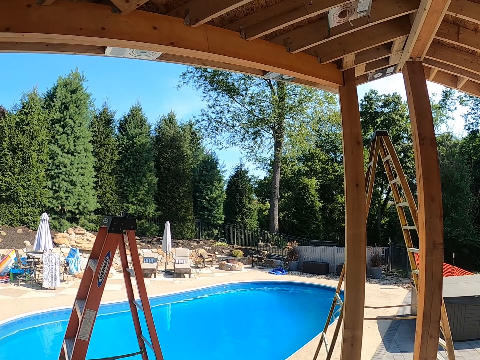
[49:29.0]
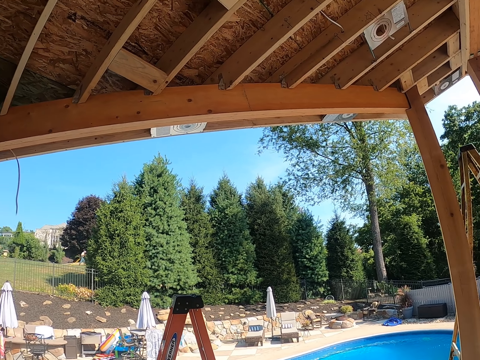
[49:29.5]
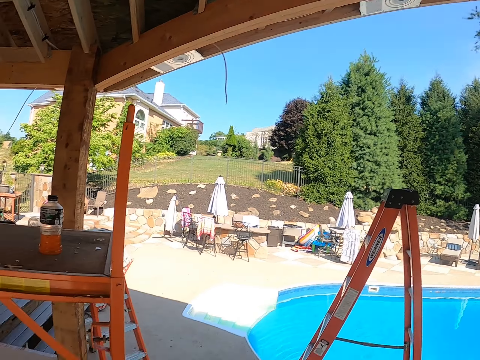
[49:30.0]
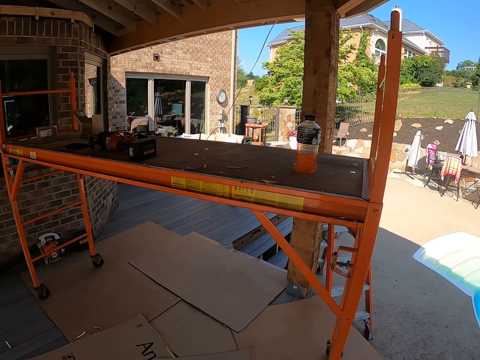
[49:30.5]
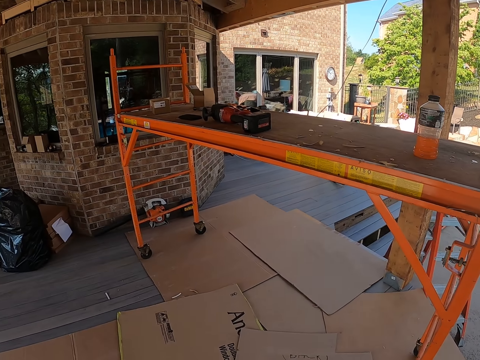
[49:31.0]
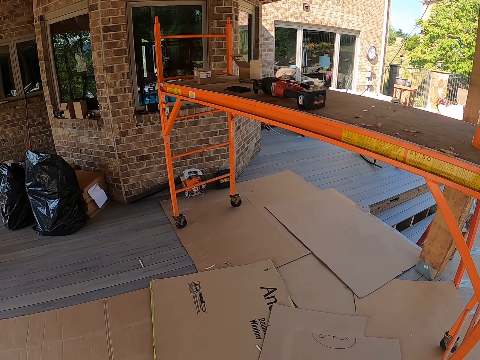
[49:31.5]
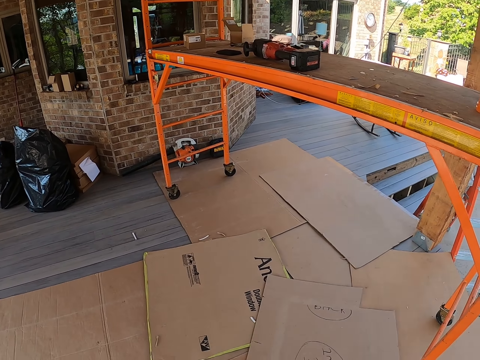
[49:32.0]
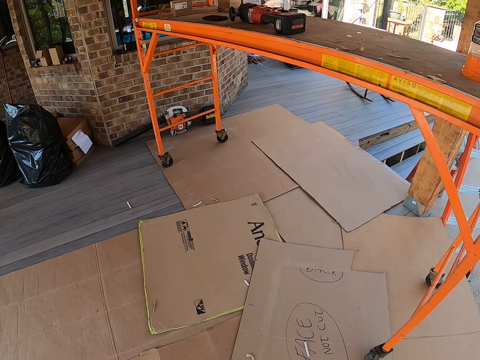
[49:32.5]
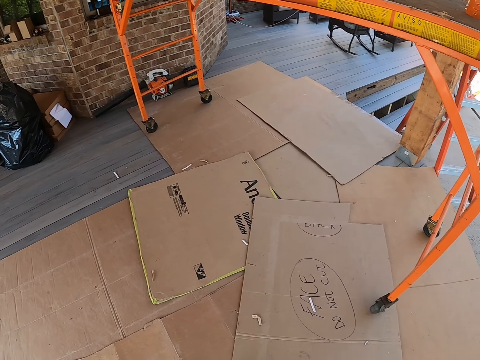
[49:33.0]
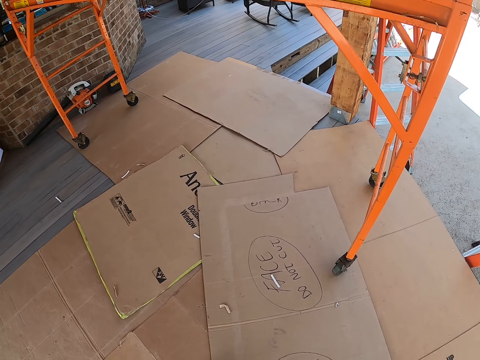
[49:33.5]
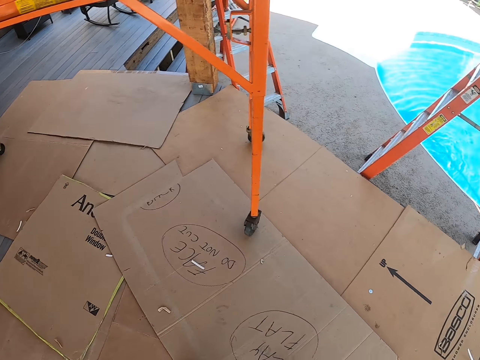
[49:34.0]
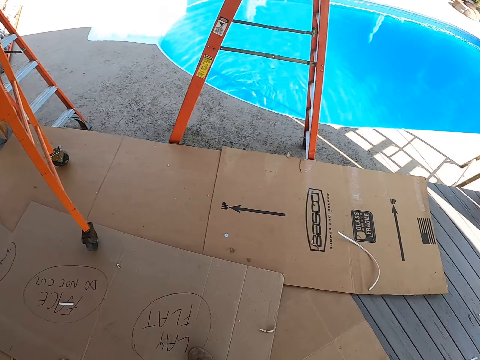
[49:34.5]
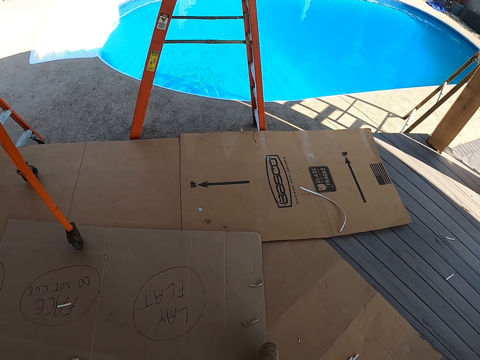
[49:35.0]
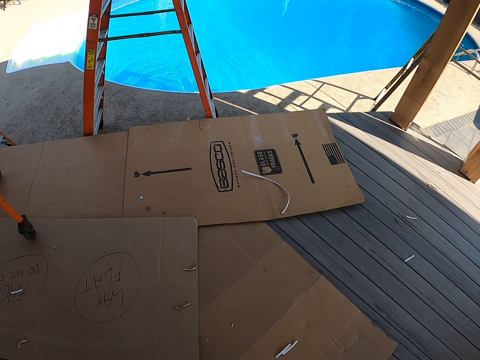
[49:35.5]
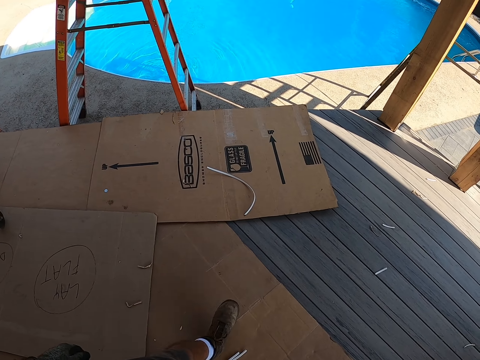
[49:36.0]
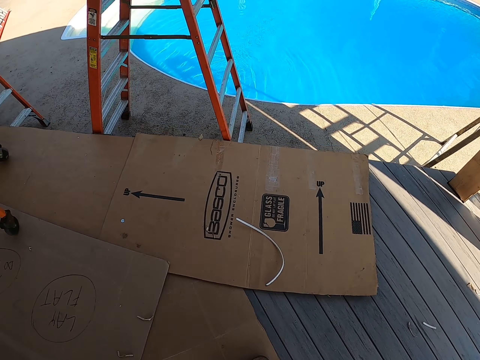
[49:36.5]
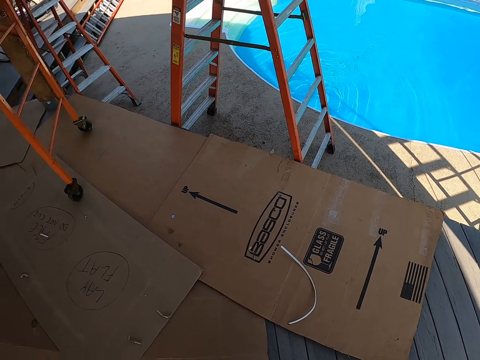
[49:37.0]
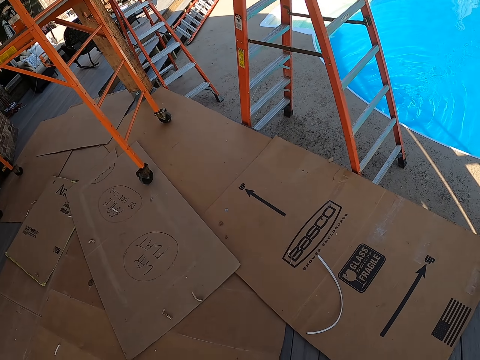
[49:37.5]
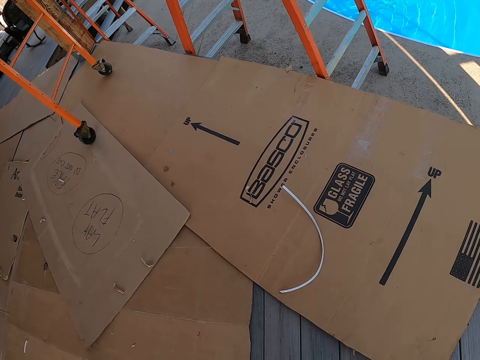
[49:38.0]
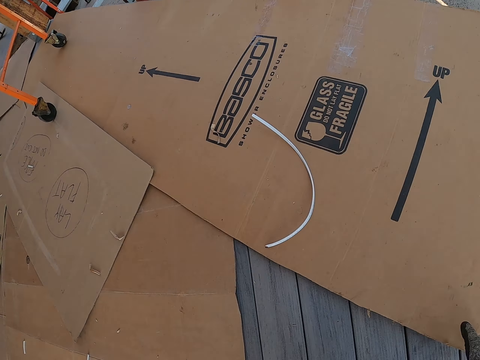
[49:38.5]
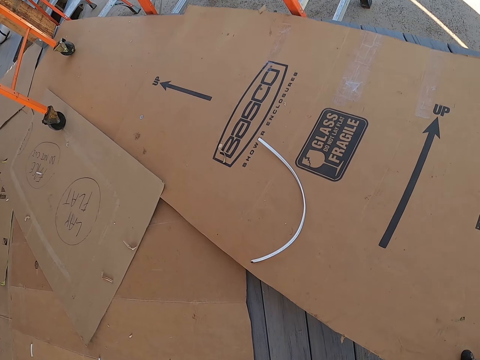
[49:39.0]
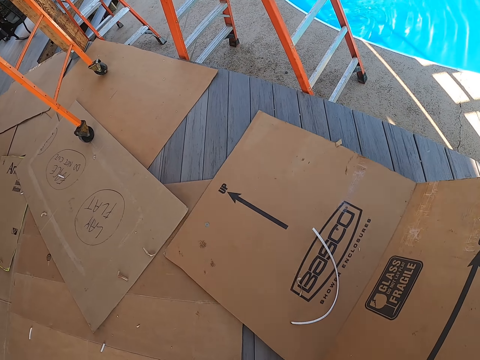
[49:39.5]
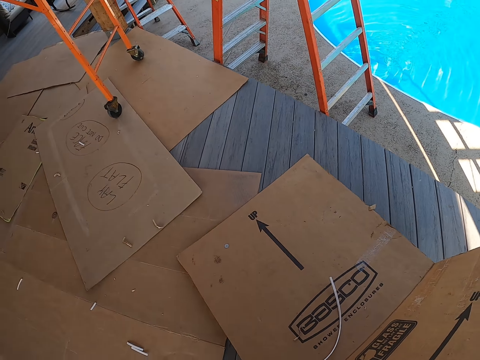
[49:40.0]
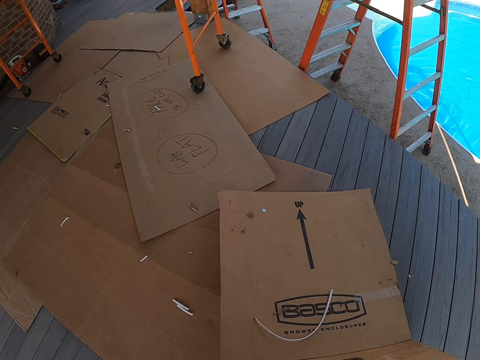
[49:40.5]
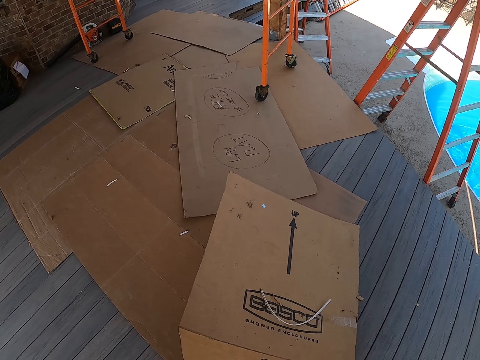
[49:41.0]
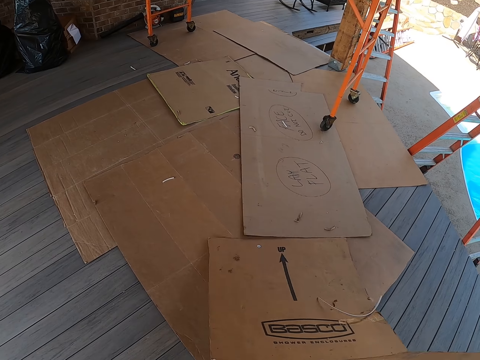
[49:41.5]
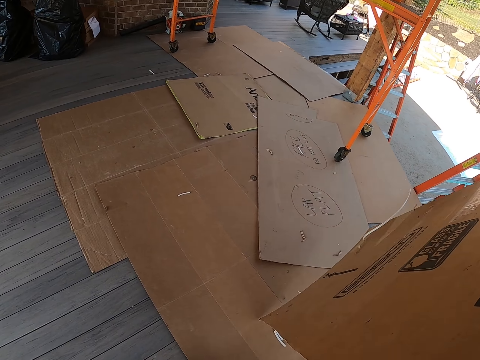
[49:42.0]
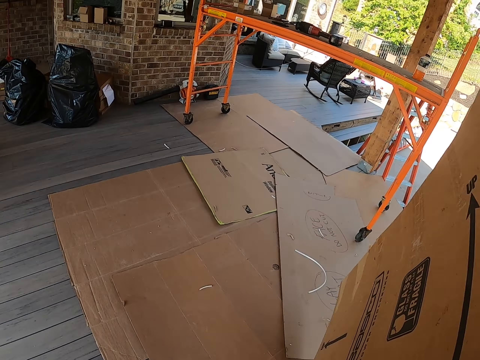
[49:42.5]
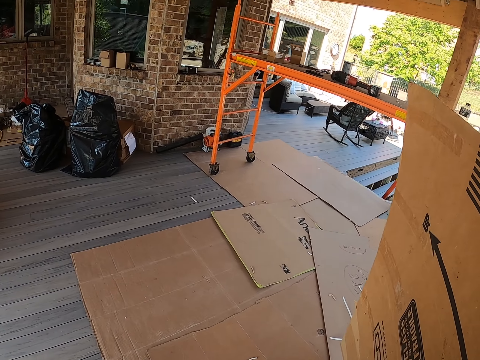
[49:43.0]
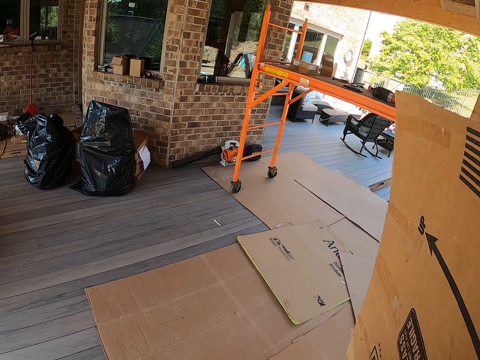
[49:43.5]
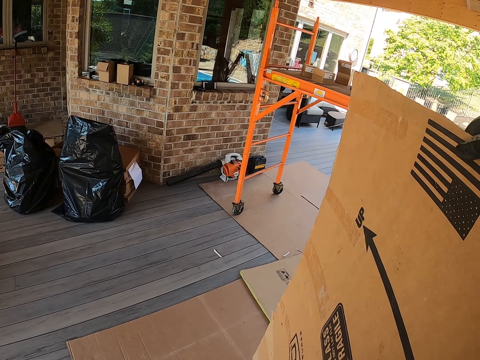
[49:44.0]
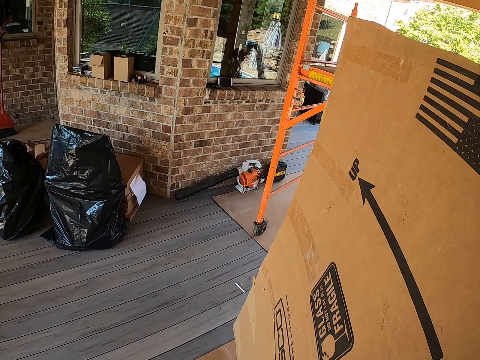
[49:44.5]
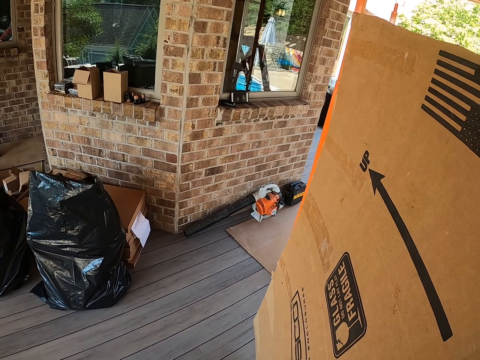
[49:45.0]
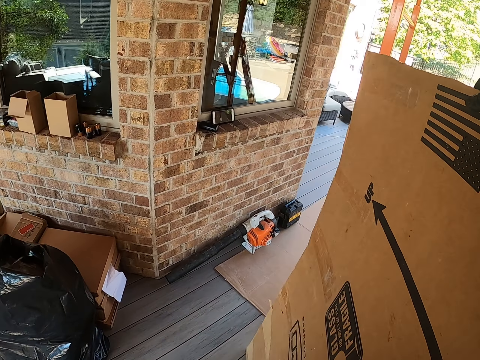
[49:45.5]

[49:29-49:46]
The camera wearer looks around. They walk forward and turn back. They pick up a piece of a box from the floor. They pull the piece of the box. They pick up the piece of the box. They walk forward.

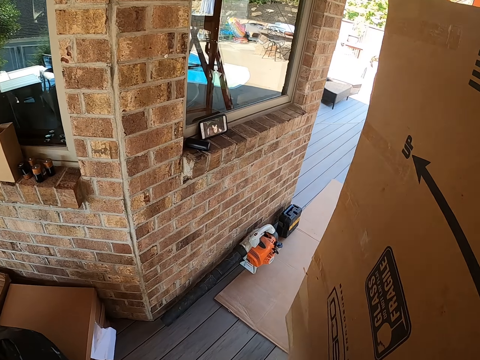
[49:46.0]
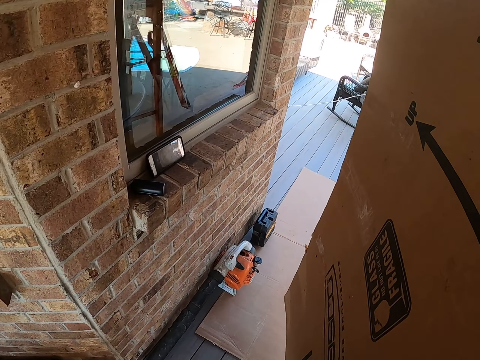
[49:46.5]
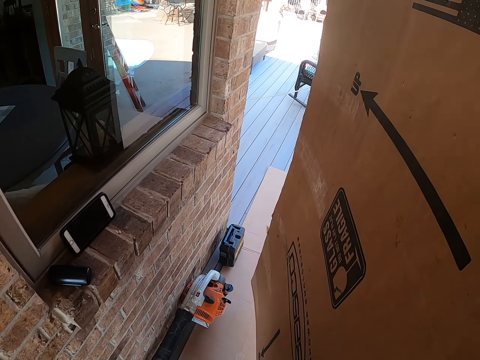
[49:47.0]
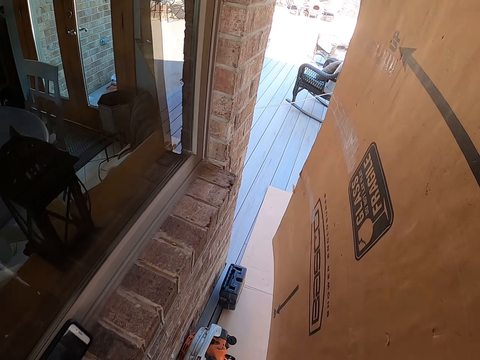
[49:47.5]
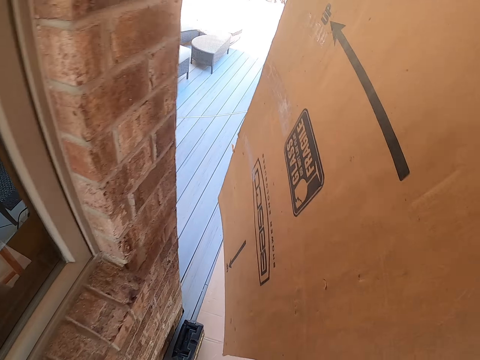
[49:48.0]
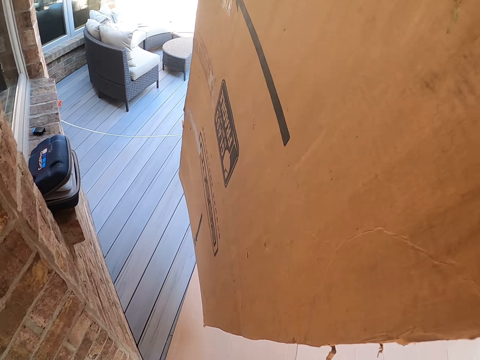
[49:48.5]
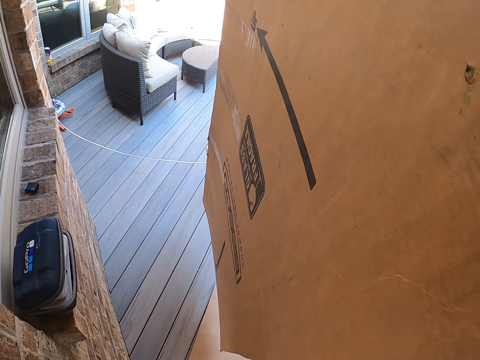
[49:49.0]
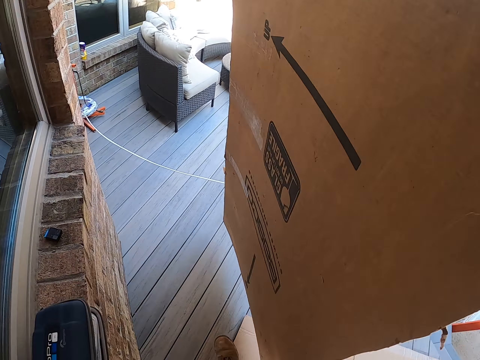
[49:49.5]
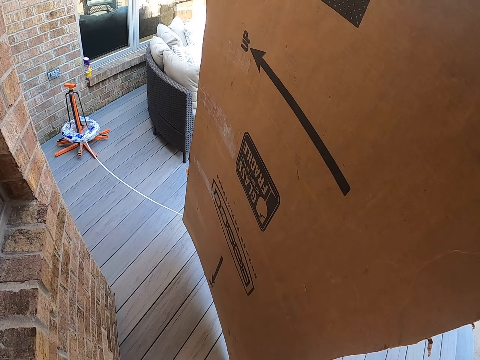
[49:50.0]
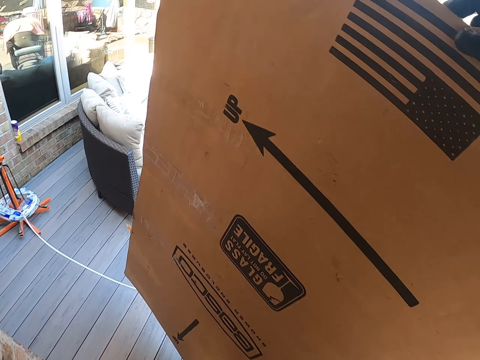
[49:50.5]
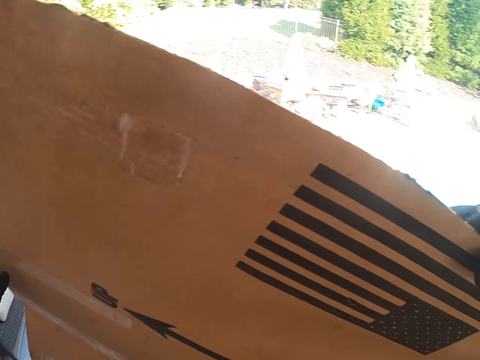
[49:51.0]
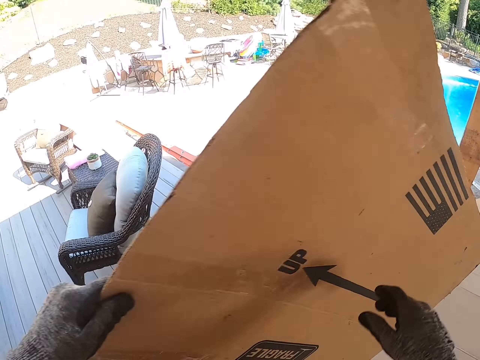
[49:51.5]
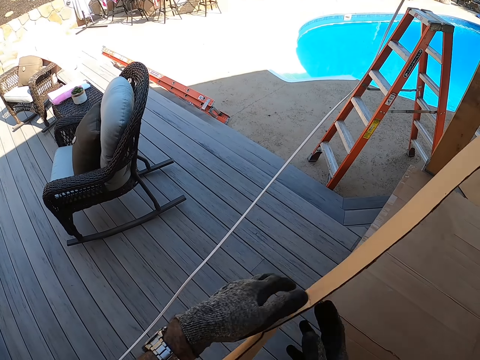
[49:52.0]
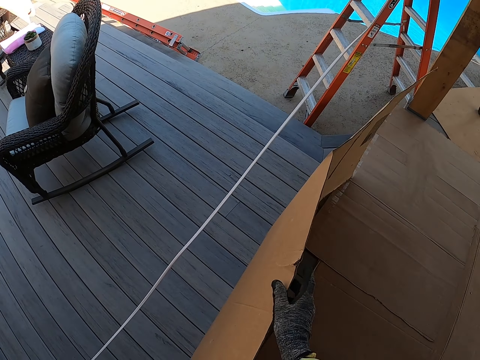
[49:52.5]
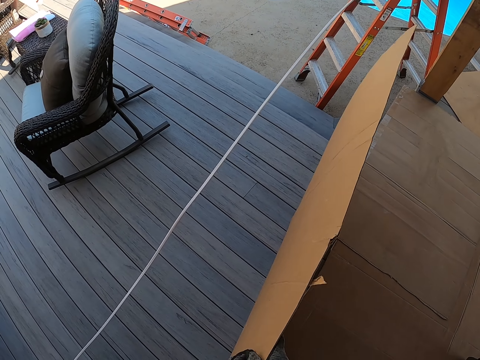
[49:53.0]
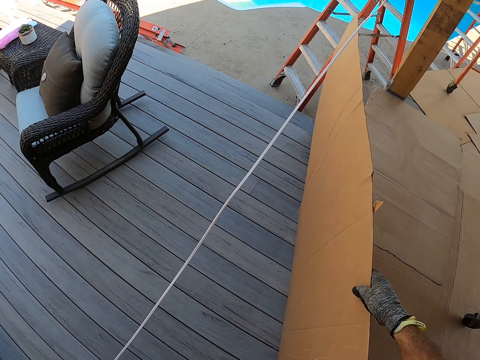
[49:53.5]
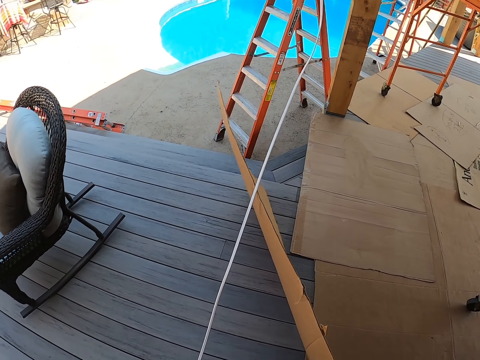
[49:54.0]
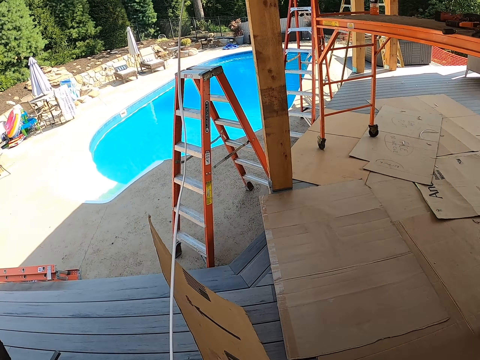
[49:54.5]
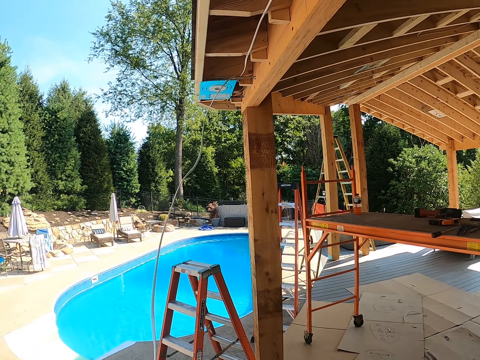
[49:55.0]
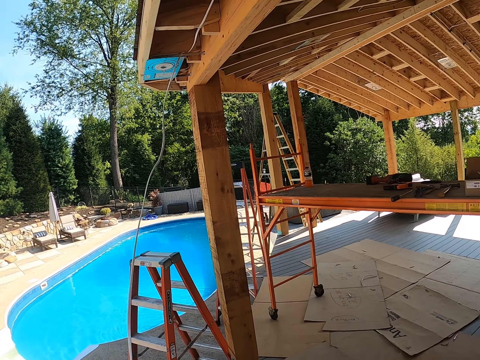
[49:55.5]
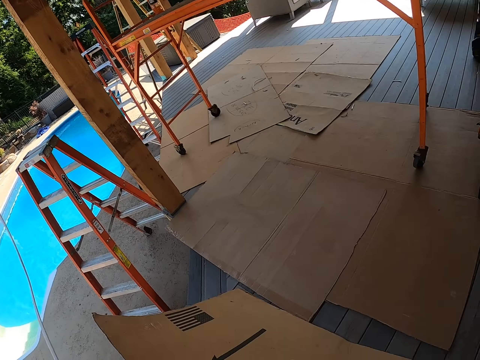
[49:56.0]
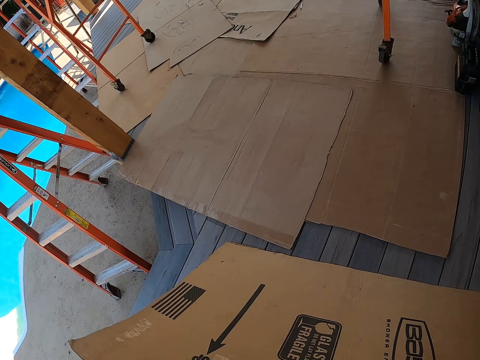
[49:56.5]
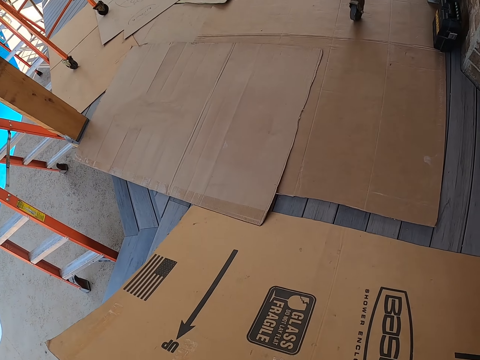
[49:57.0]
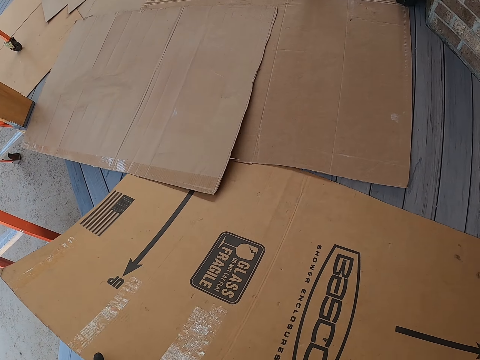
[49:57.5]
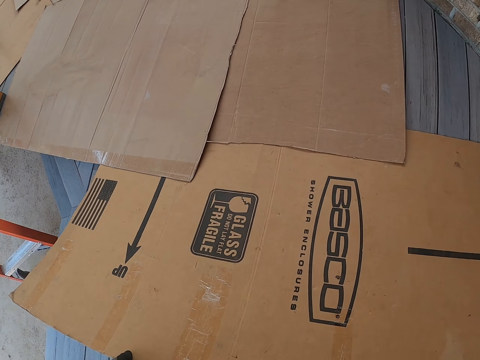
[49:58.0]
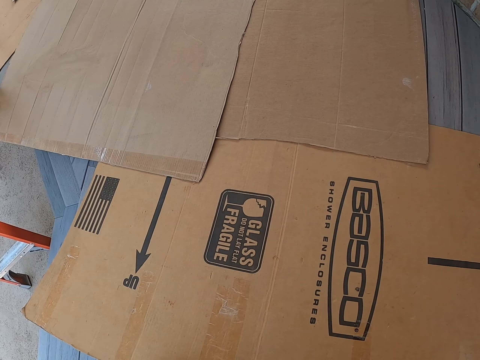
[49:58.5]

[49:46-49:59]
The camera wearer walks right. They place the box on the floor. They lay down the carton.
